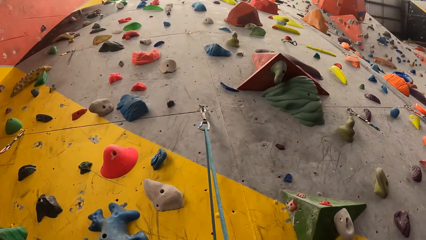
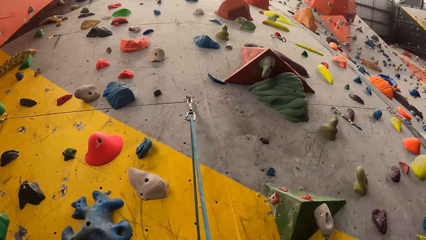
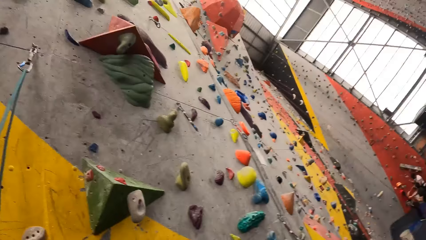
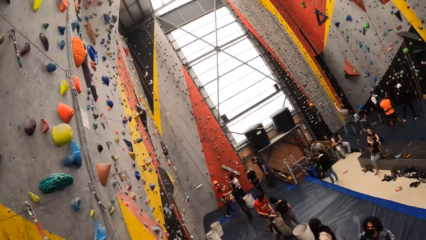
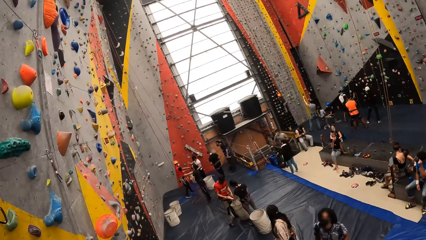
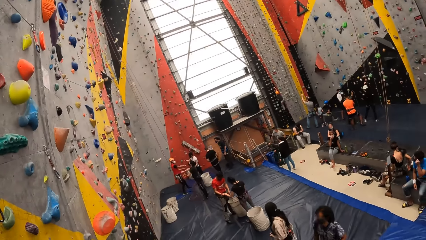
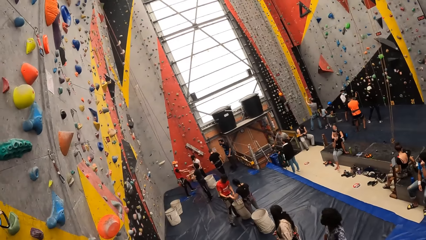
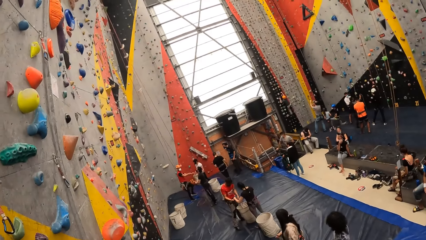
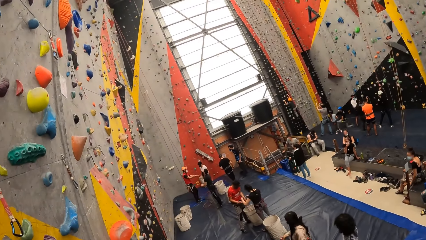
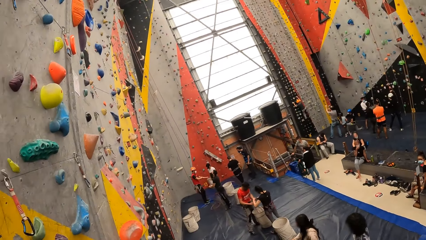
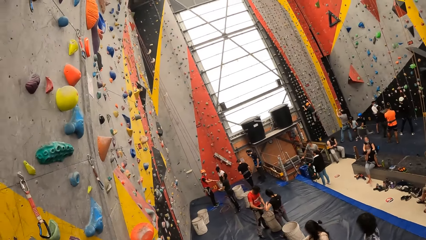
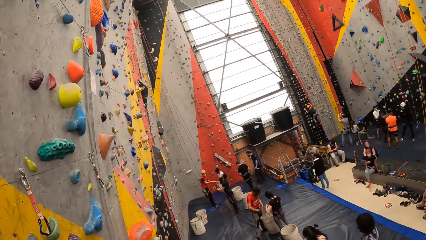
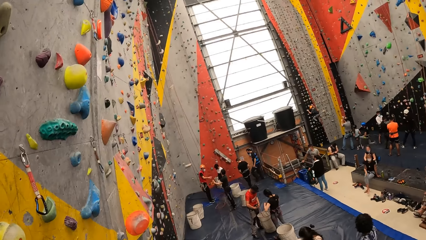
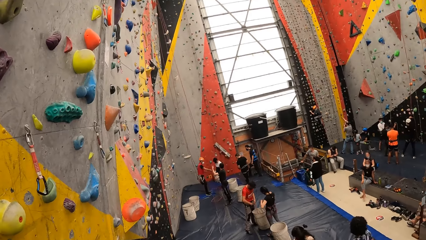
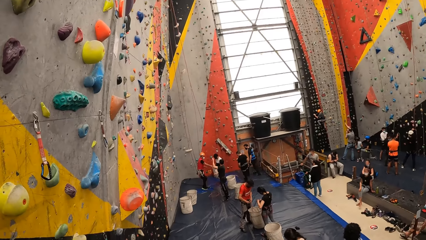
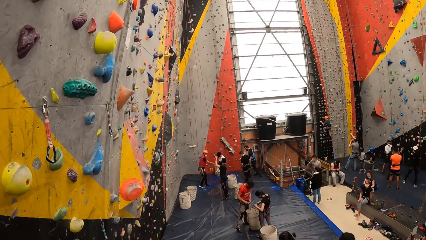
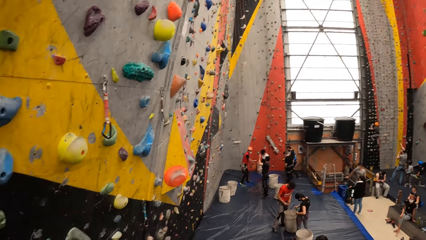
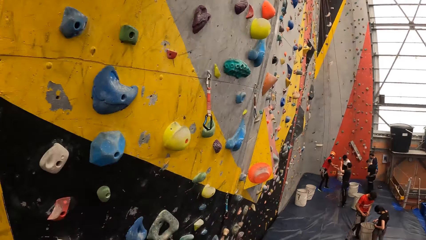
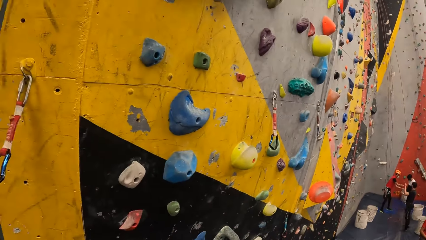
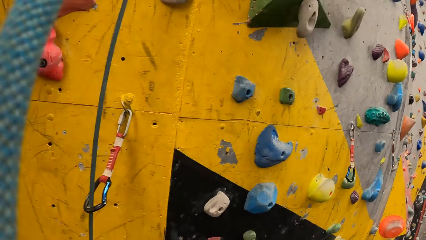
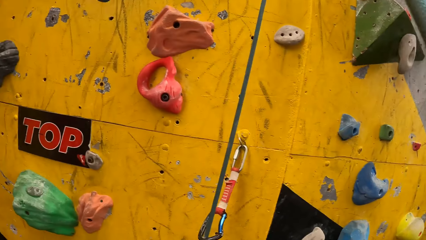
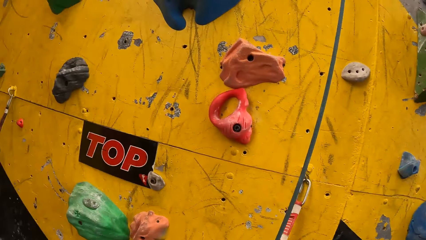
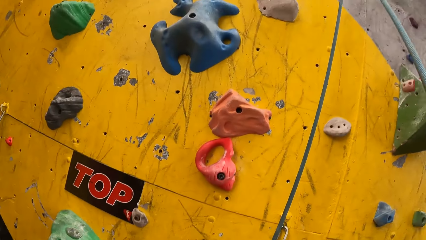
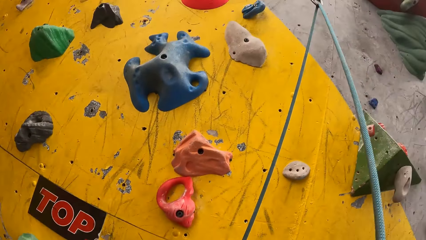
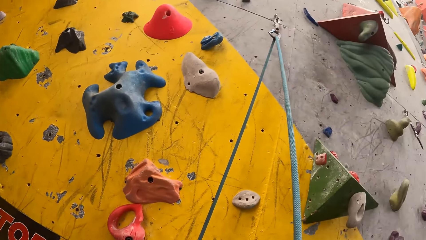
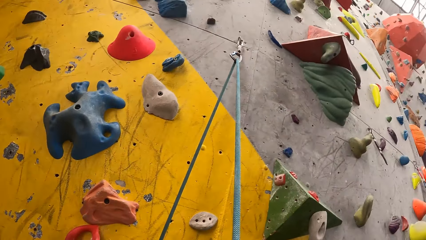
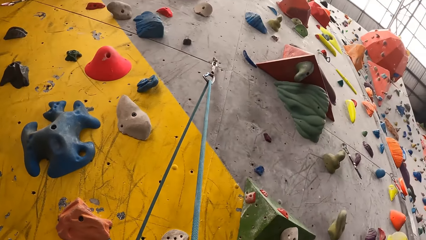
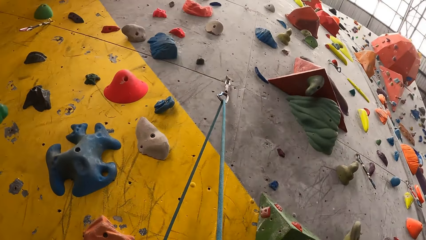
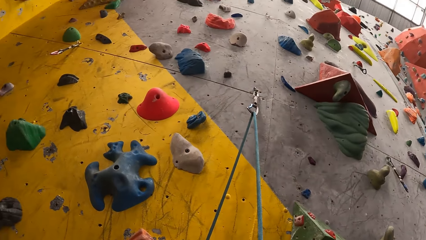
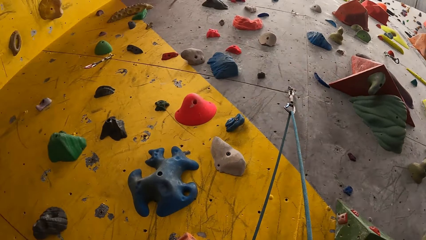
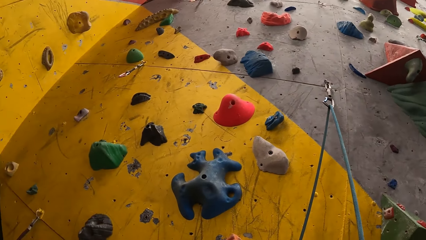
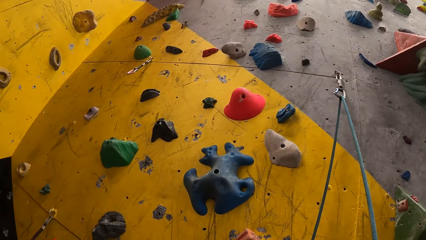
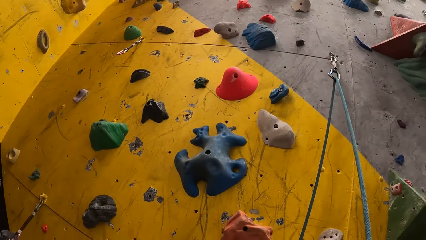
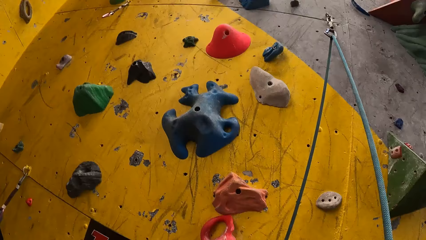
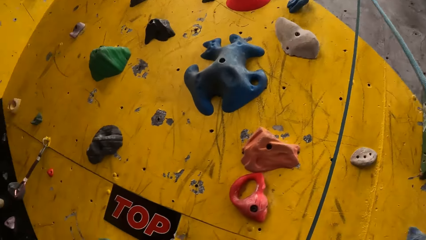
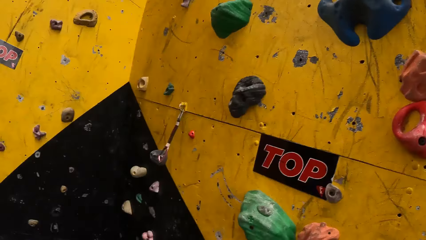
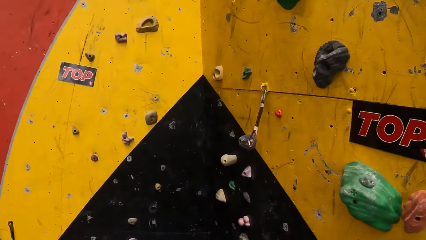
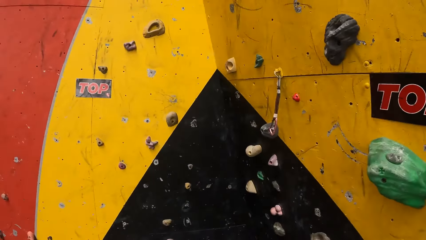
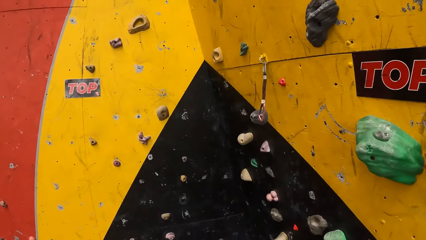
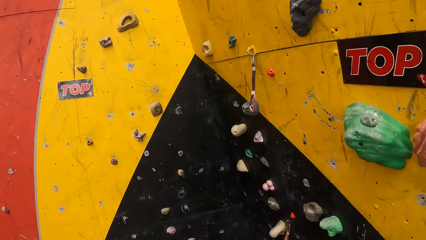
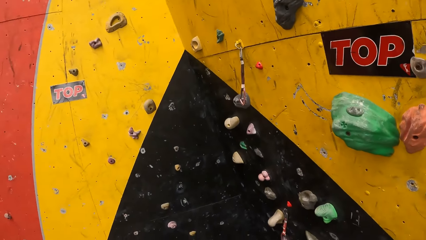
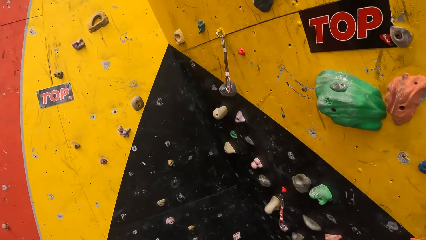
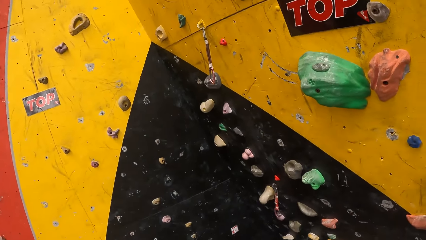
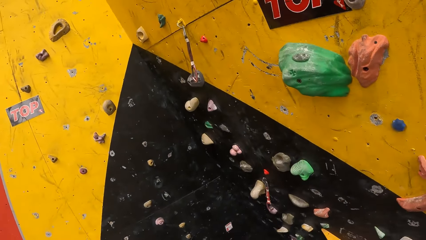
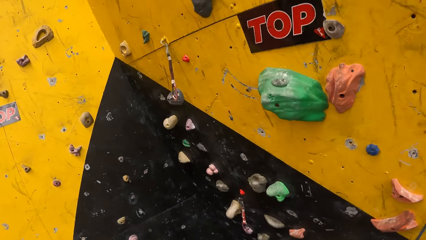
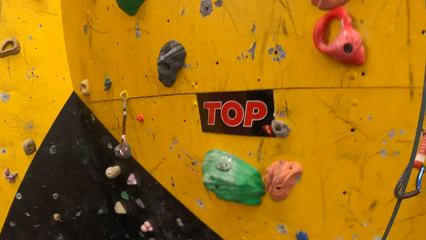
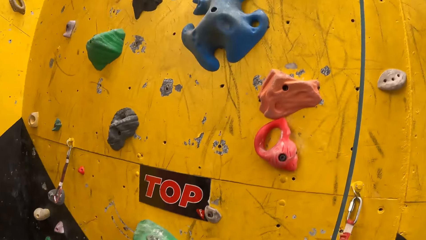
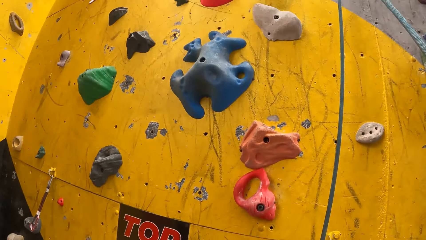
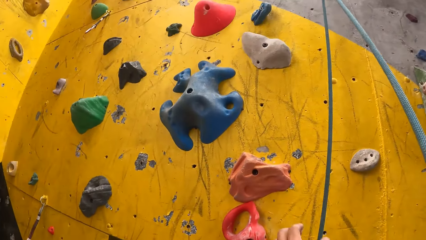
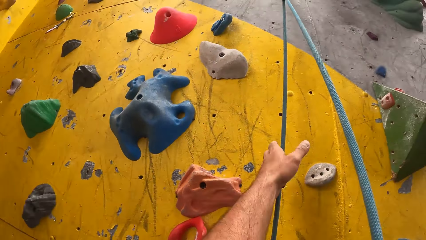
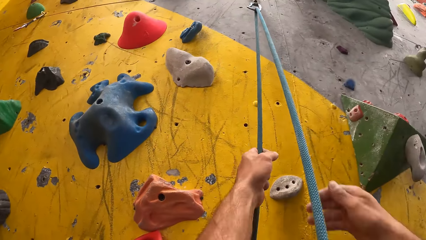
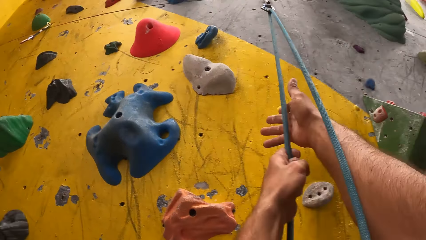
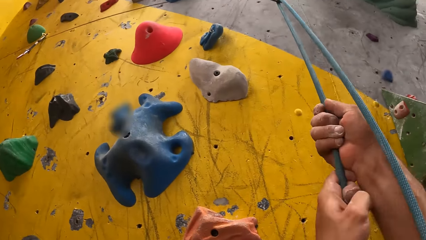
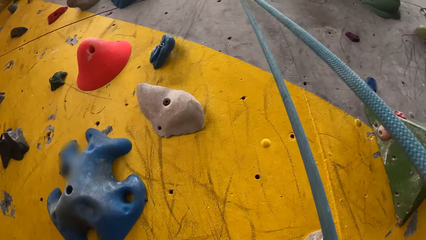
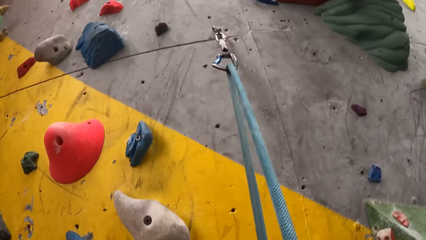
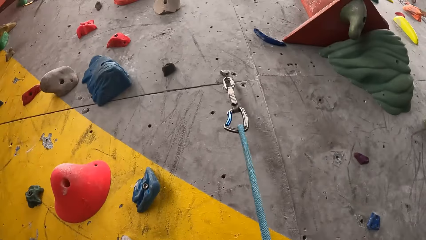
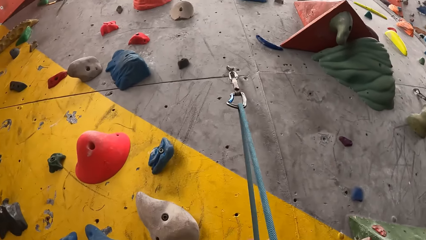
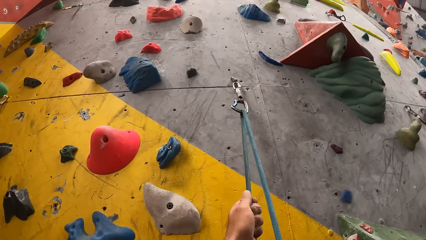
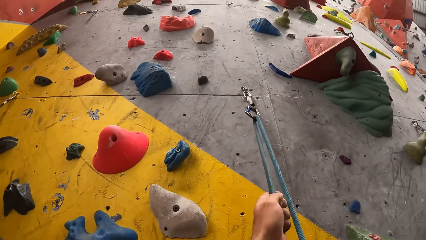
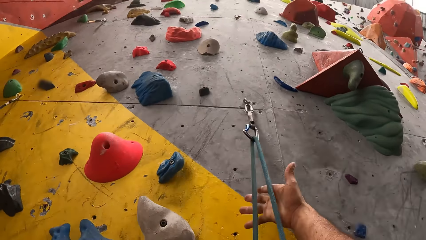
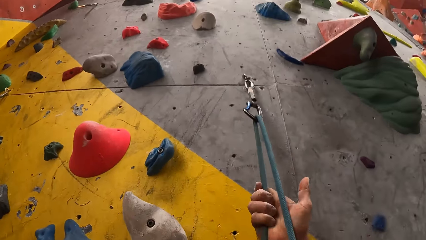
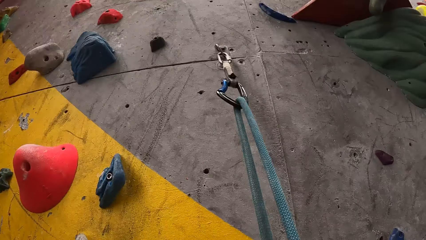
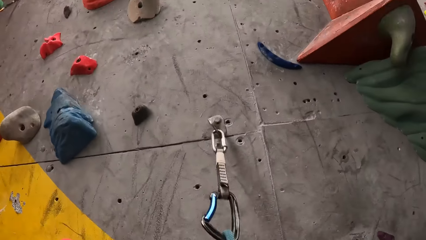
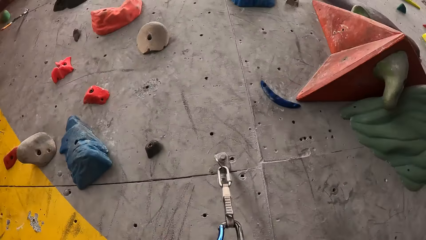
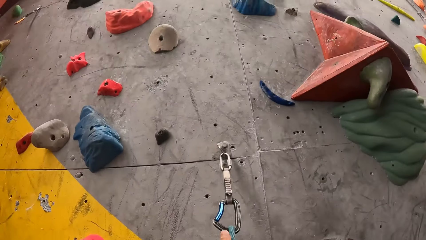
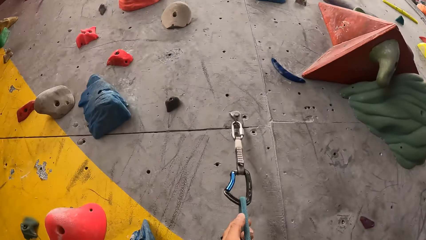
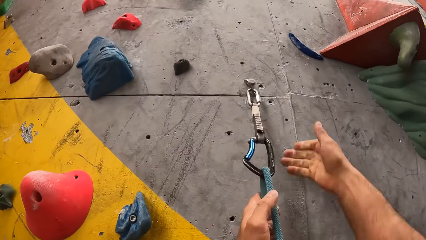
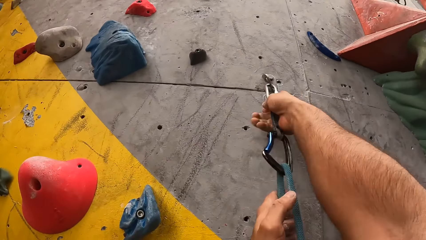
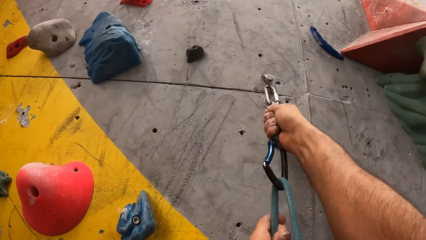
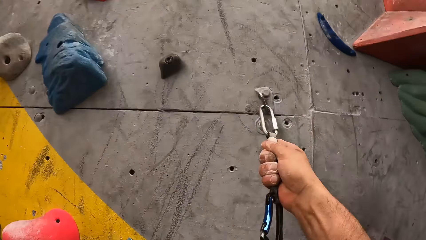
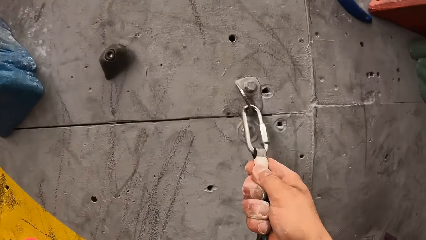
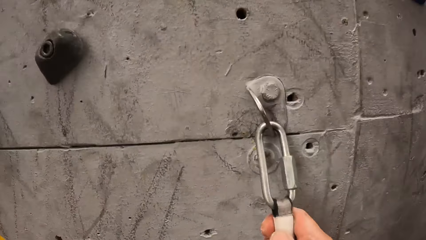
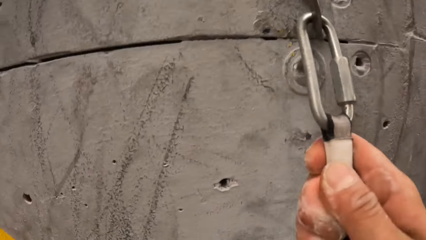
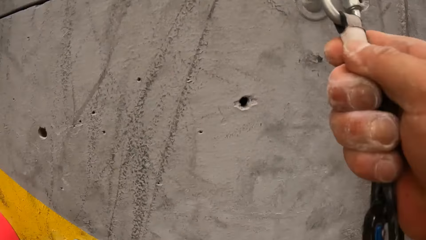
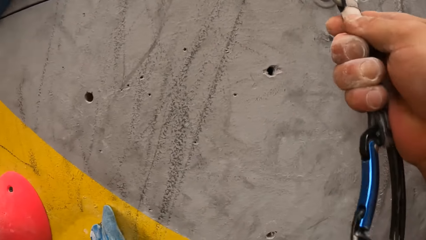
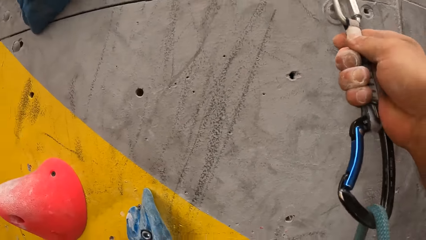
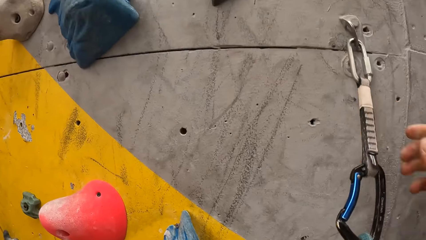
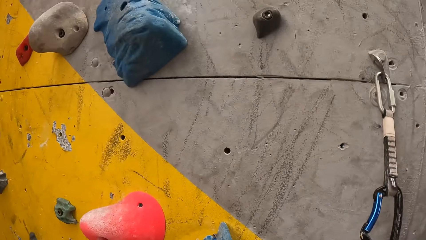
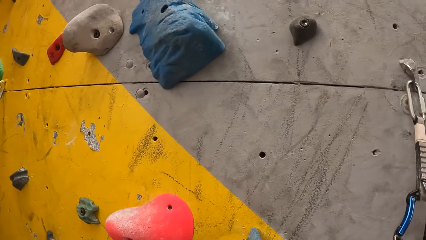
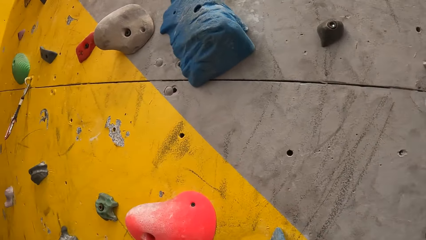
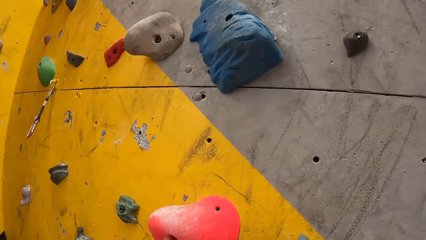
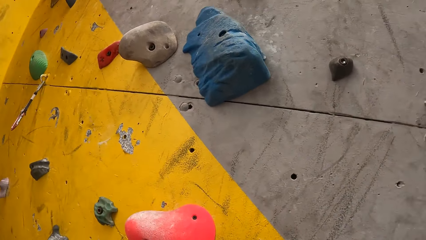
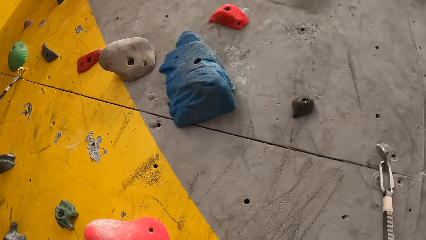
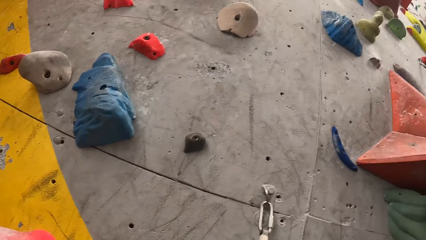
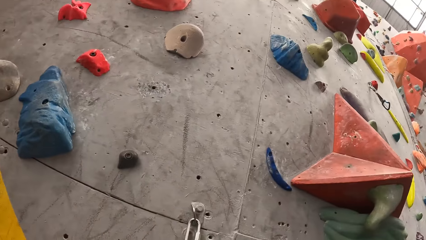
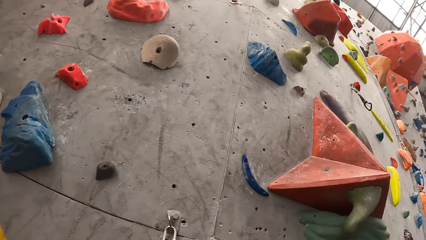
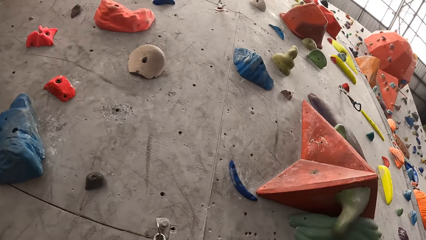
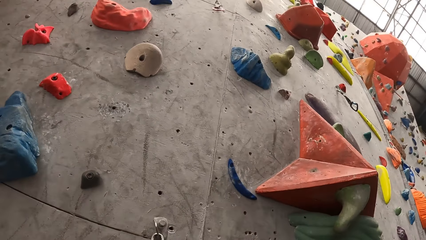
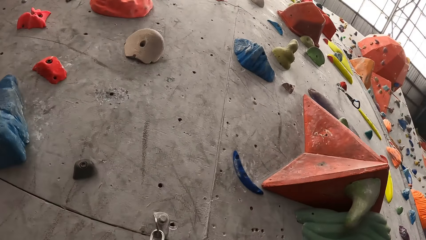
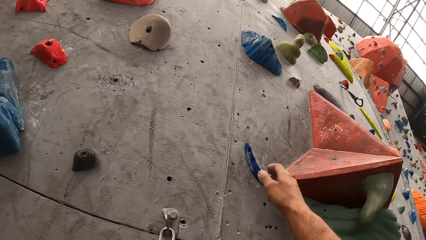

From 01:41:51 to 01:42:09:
The camera wearer moves their hand up and holds the rope. They move their hand up and hold the rope. They climb up the wall climb challenge with the rope. They move their hand up and hold the hook. They move their hand back.
